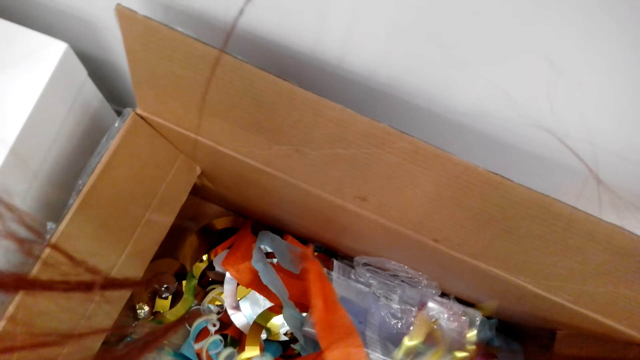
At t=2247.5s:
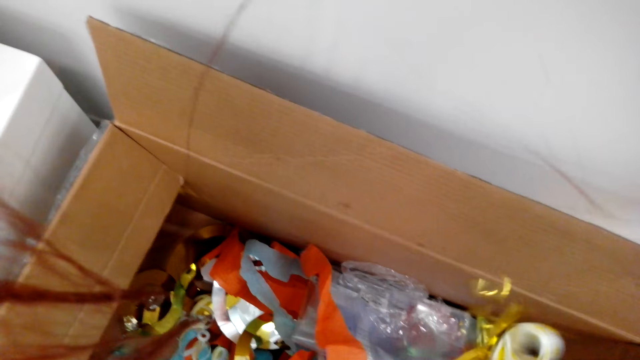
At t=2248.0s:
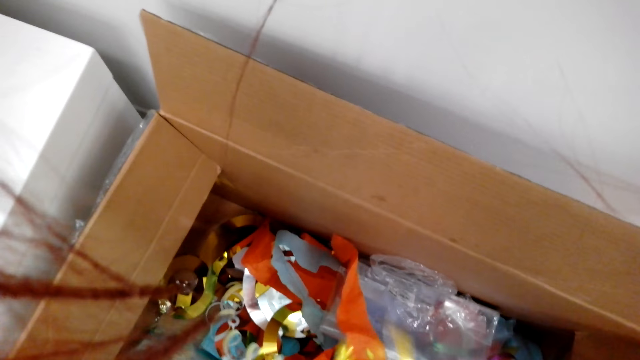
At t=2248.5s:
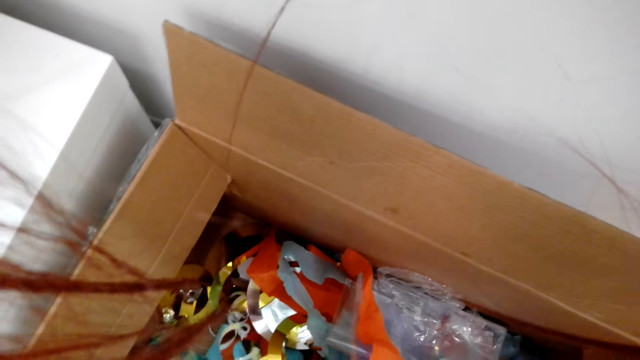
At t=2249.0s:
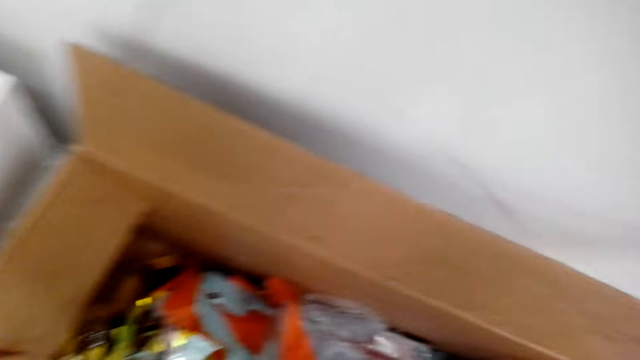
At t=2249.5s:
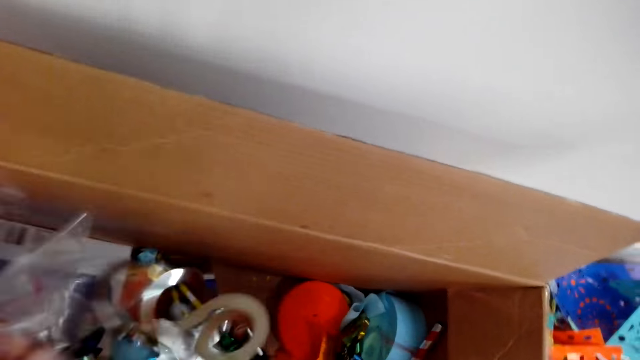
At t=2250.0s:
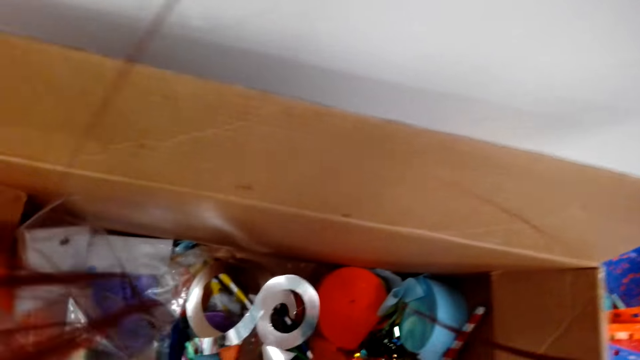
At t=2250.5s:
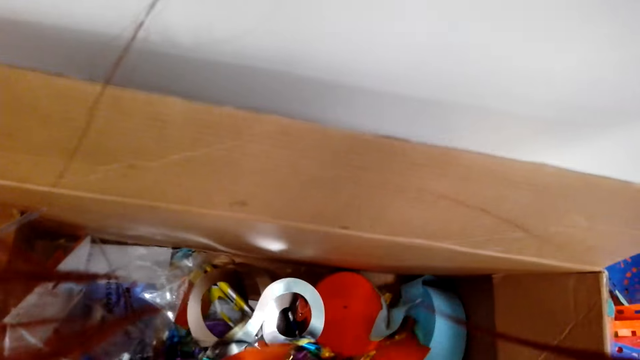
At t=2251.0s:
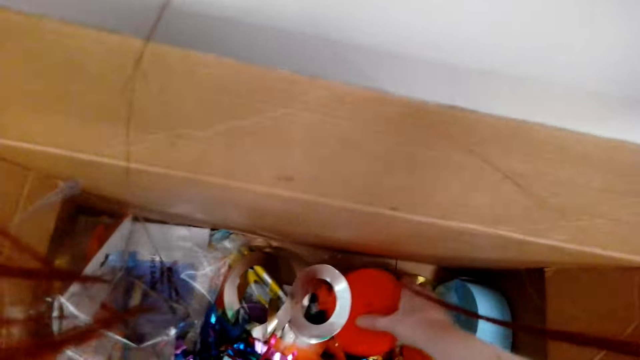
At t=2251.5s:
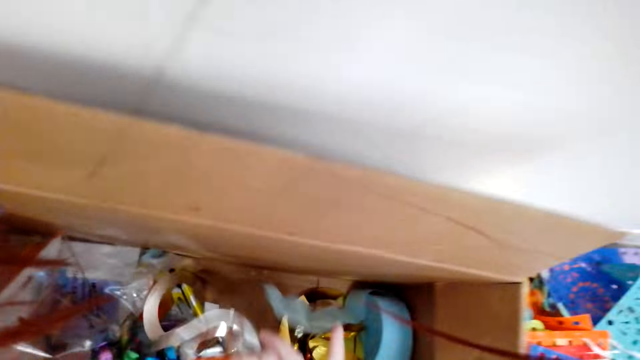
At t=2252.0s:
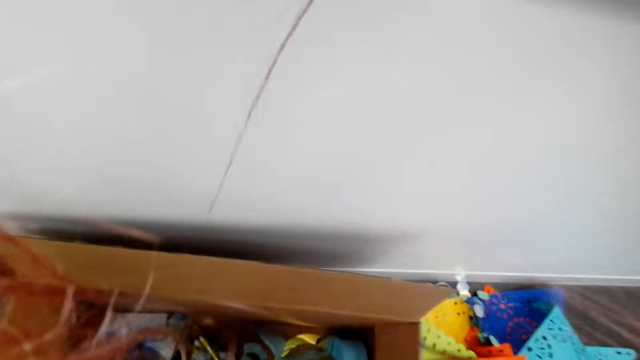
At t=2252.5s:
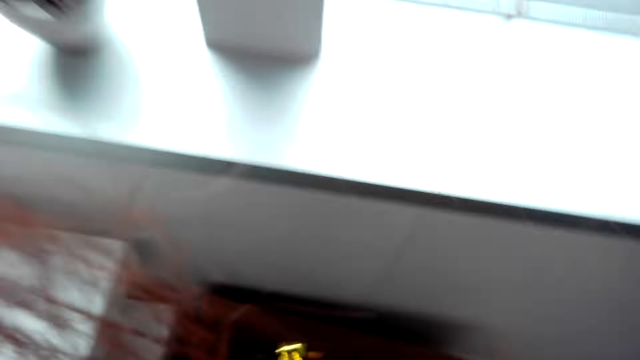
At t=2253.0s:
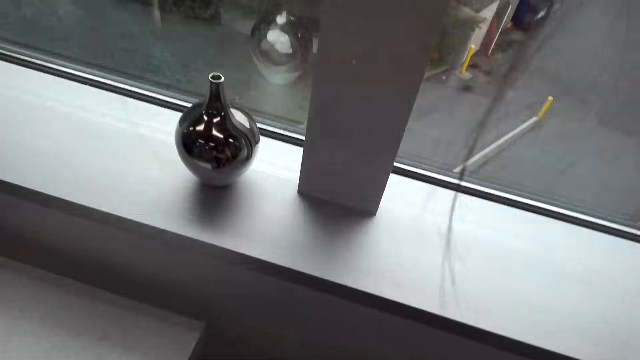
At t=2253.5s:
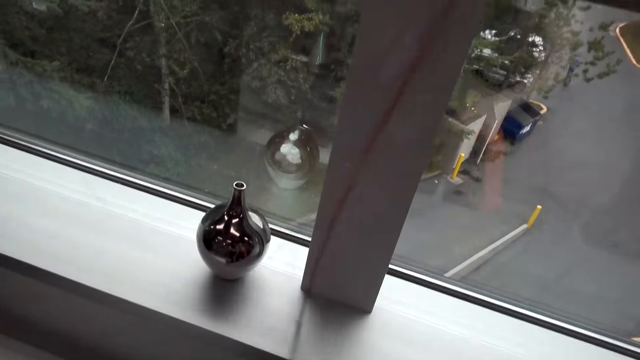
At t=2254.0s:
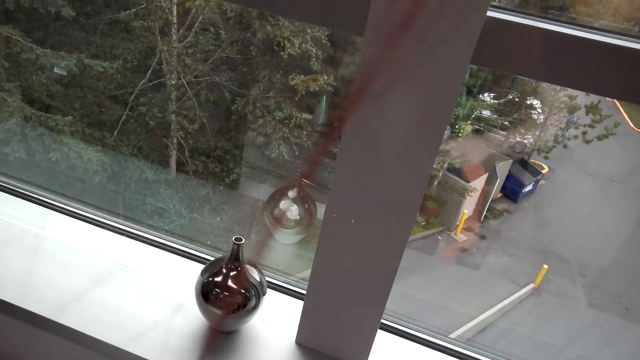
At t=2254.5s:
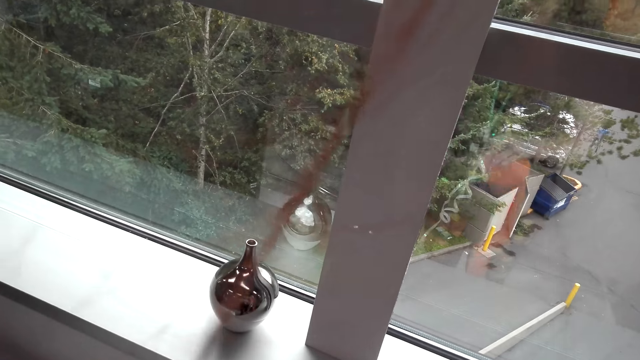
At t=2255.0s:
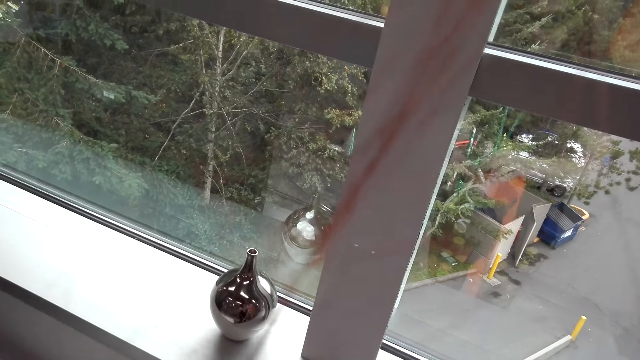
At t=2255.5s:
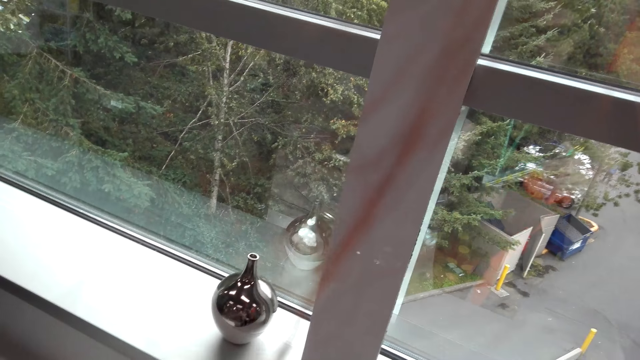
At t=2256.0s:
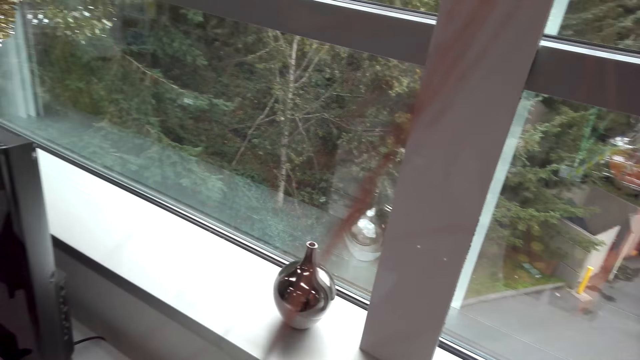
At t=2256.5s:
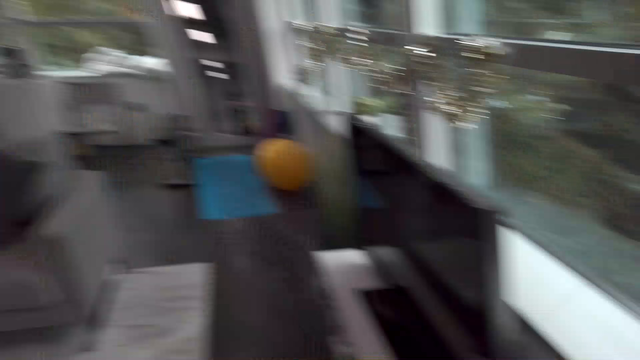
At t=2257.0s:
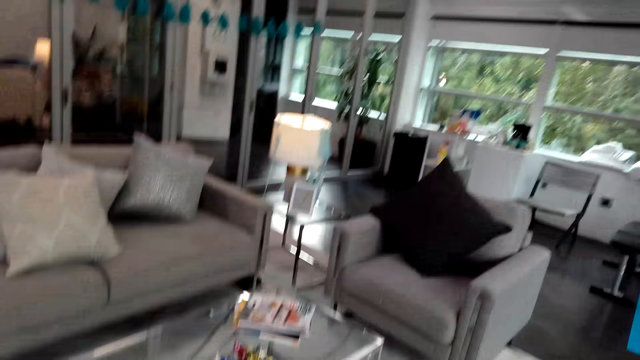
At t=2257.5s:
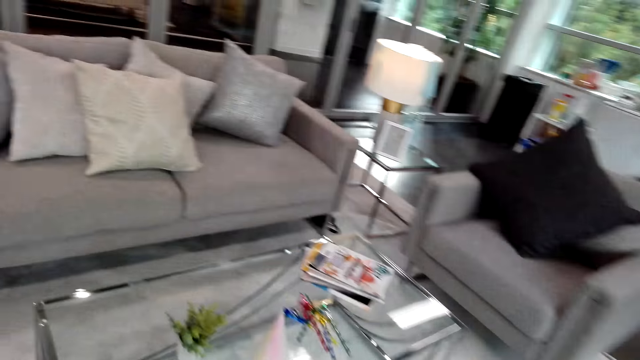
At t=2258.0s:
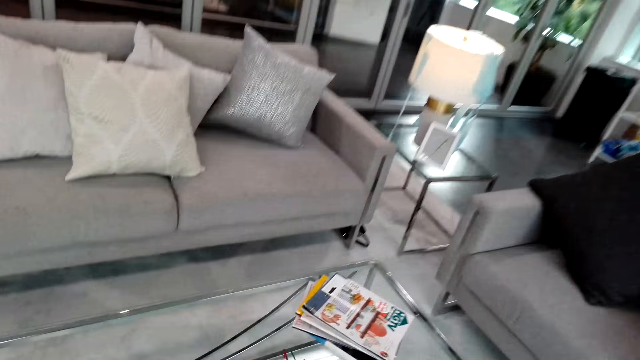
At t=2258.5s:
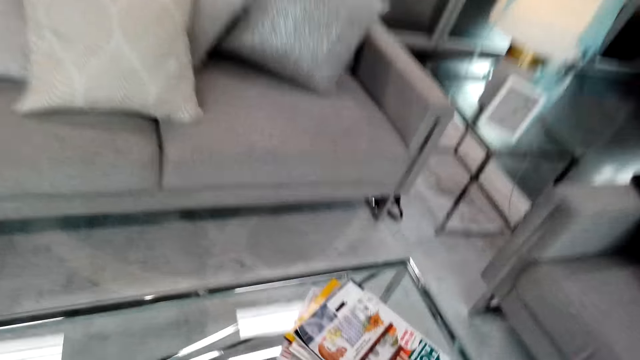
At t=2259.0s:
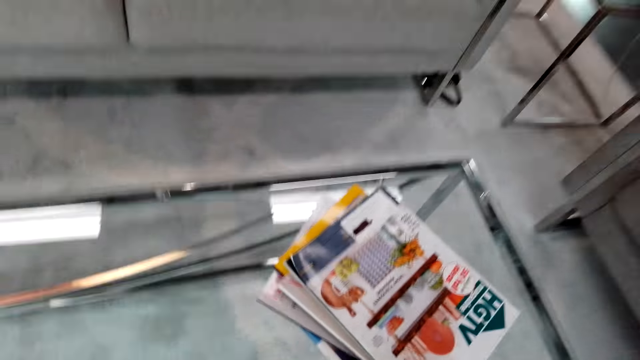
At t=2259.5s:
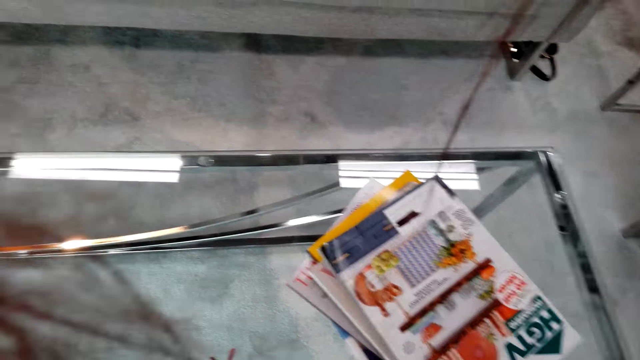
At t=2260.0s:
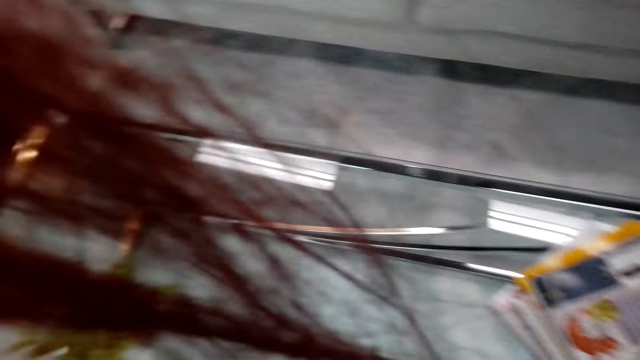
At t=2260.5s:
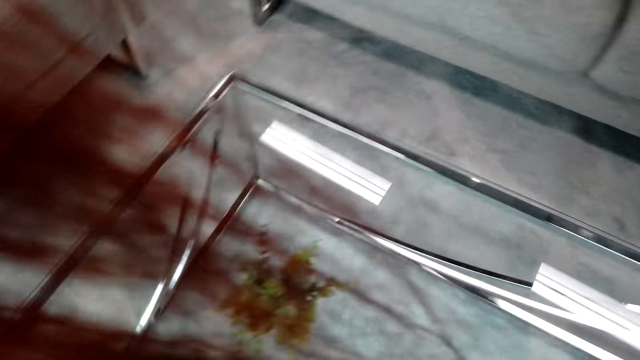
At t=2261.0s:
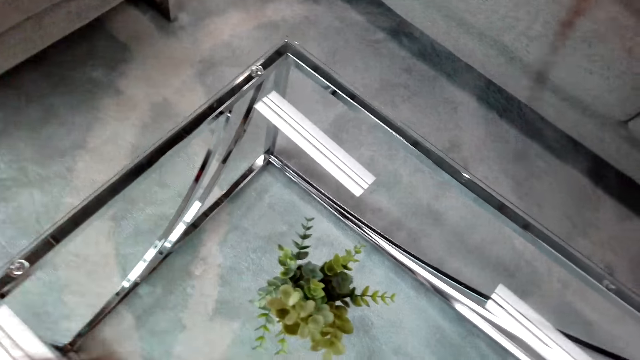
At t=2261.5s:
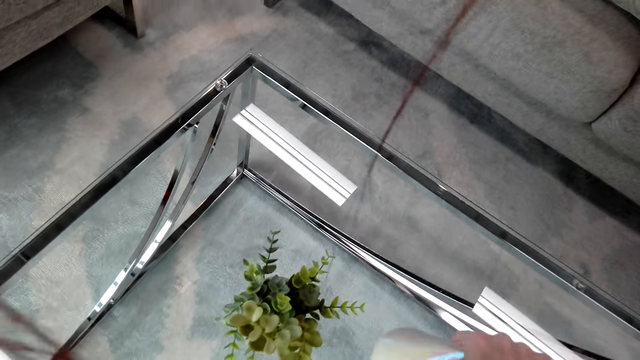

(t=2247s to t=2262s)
The camera wearer arranges decorative papers. They pick up decorations from the box. They put the decorations on the table. They walk around the house.

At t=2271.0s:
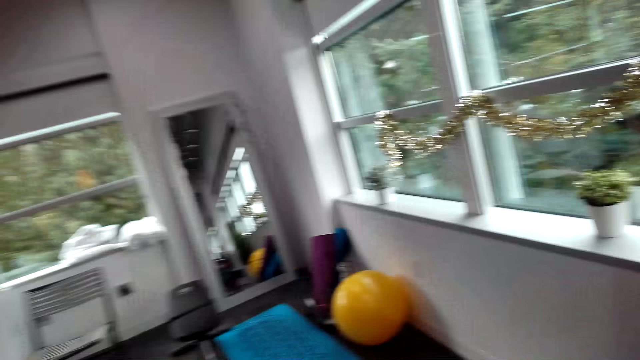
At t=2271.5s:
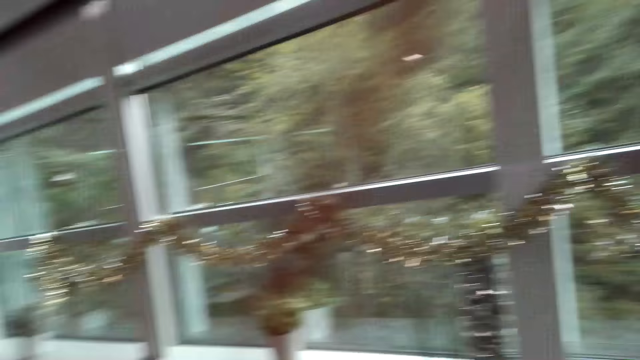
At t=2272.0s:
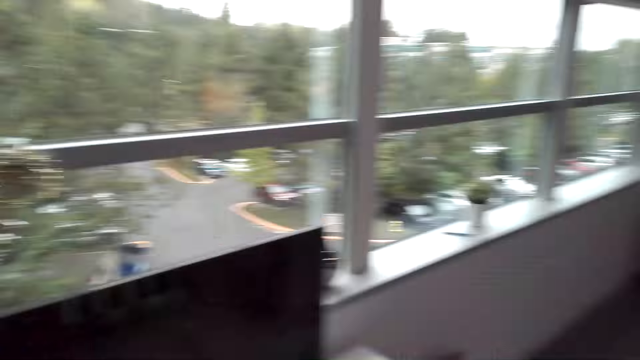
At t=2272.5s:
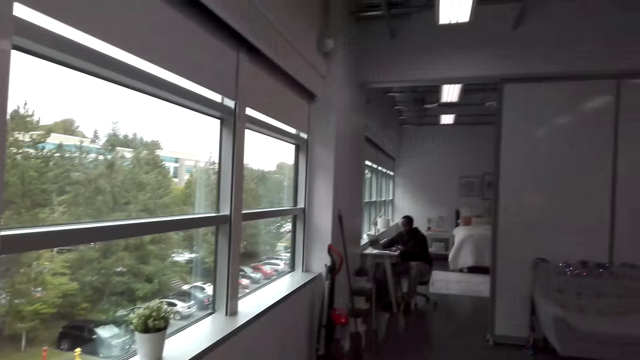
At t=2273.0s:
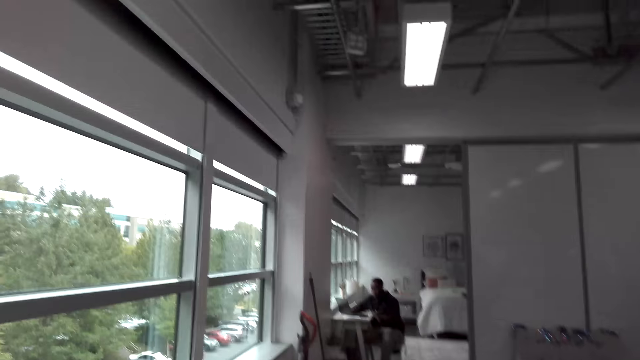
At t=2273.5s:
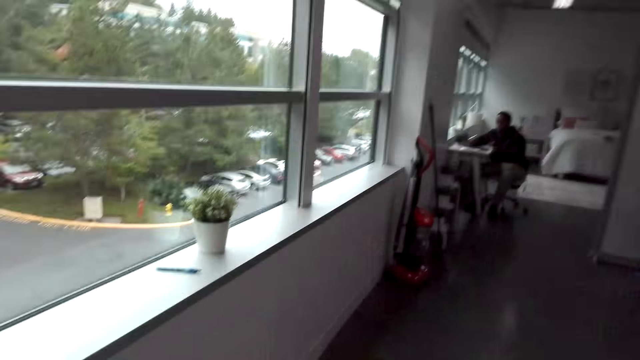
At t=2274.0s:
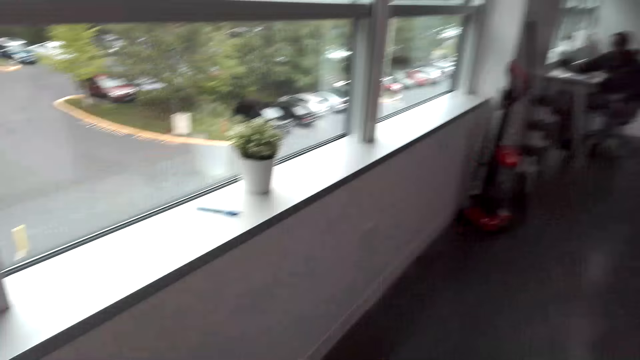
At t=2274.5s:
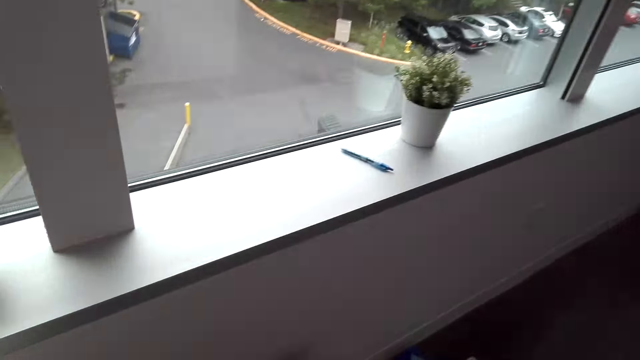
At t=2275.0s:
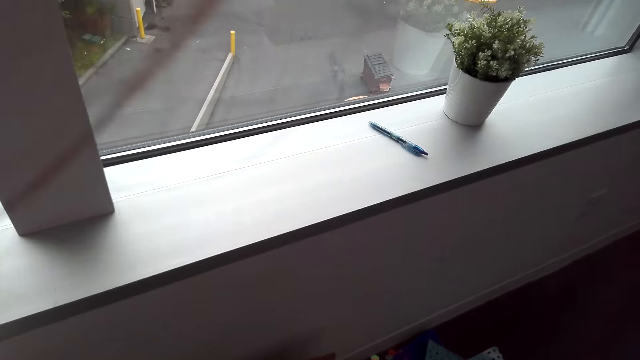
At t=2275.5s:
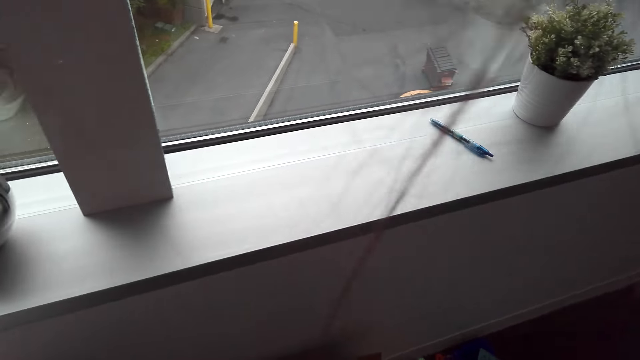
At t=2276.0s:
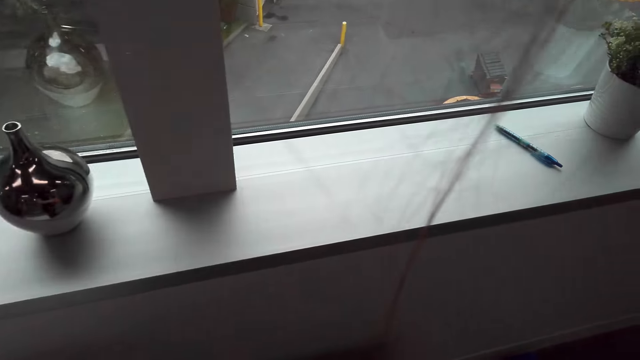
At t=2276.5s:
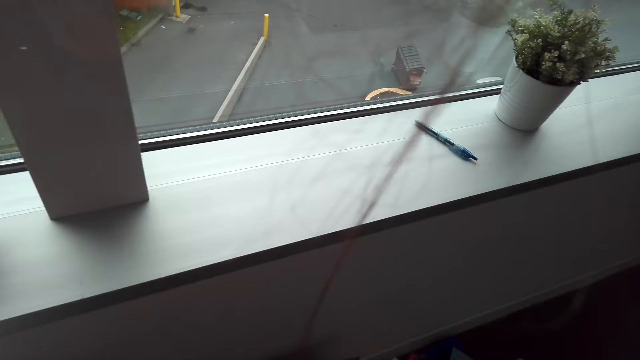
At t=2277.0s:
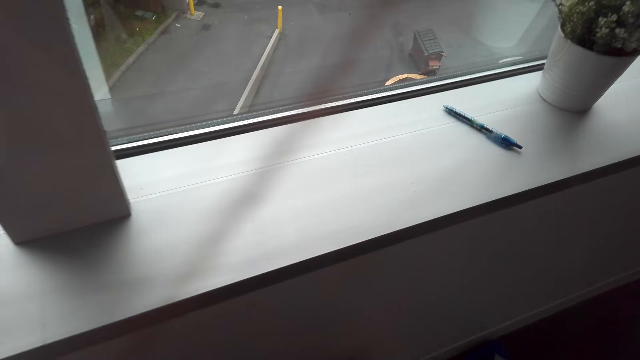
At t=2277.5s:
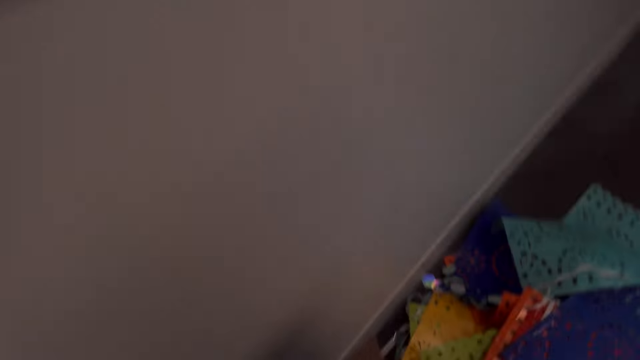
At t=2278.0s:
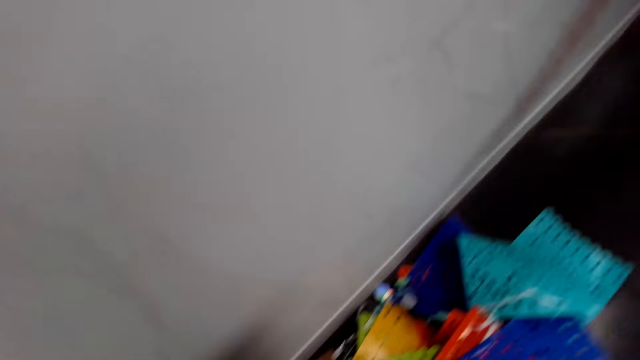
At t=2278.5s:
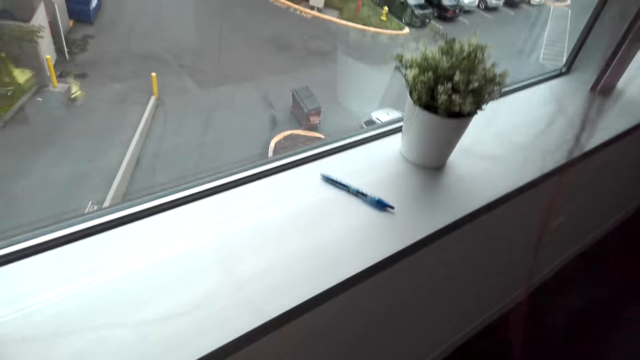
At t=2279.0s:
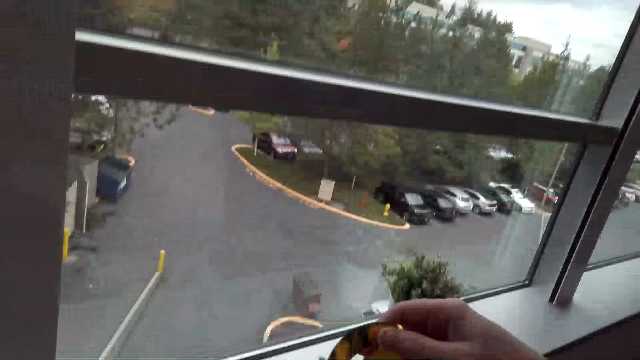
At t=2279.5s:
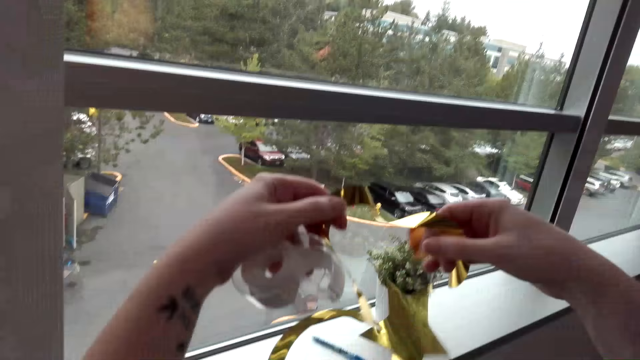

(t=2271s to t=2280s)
The camera wearer picks up decorations from the box.
